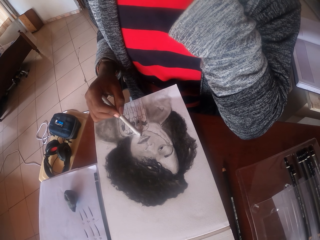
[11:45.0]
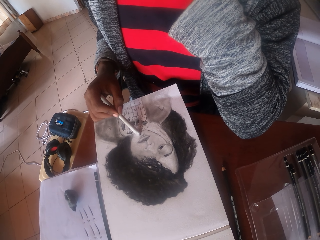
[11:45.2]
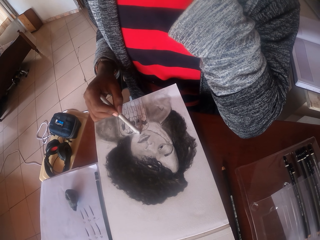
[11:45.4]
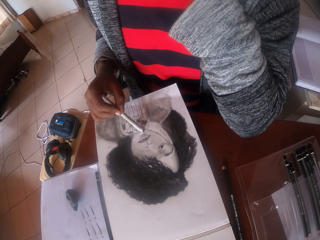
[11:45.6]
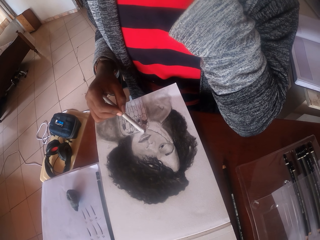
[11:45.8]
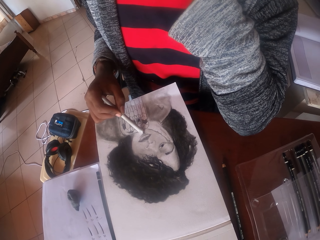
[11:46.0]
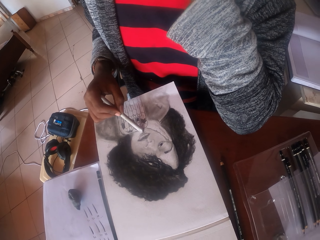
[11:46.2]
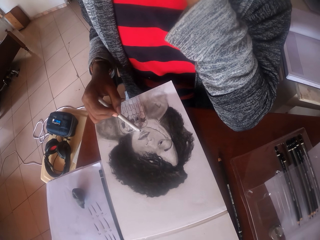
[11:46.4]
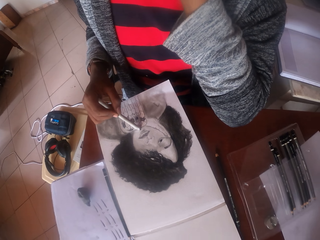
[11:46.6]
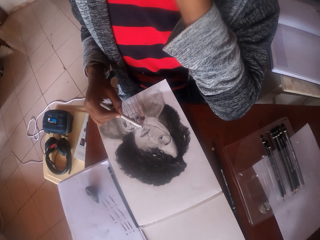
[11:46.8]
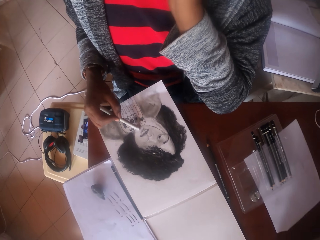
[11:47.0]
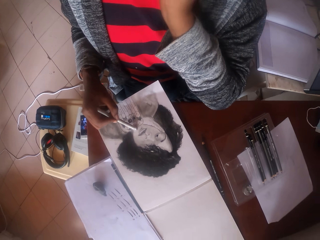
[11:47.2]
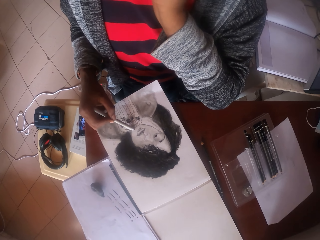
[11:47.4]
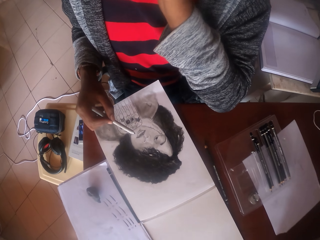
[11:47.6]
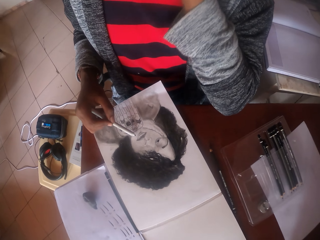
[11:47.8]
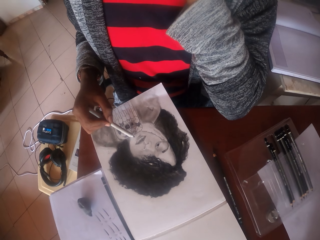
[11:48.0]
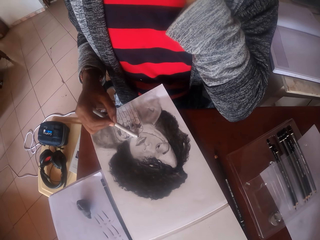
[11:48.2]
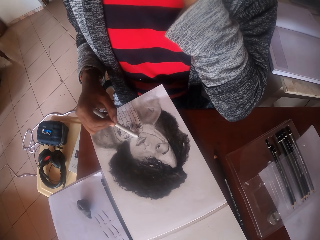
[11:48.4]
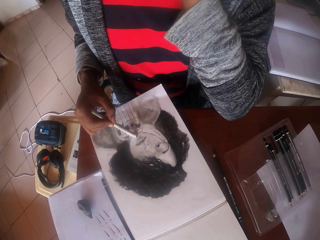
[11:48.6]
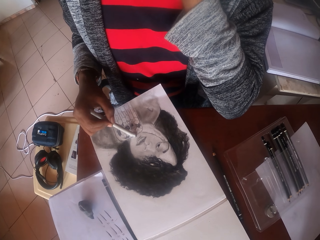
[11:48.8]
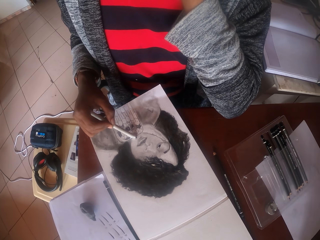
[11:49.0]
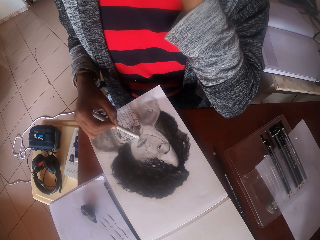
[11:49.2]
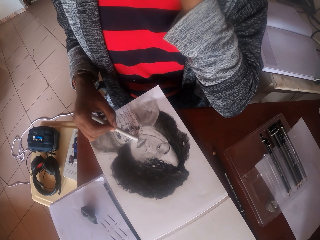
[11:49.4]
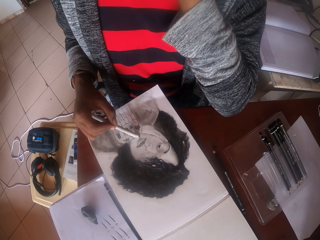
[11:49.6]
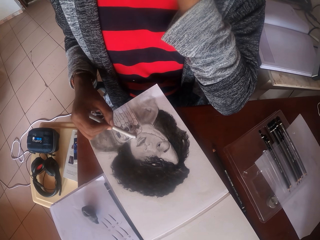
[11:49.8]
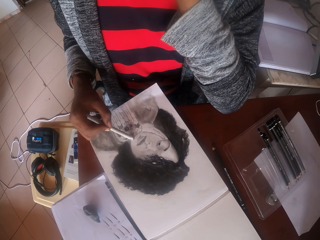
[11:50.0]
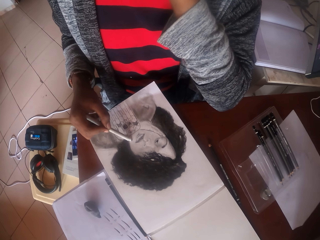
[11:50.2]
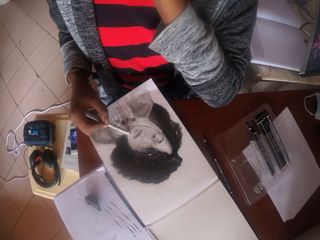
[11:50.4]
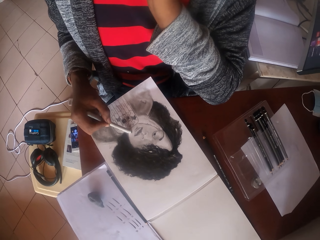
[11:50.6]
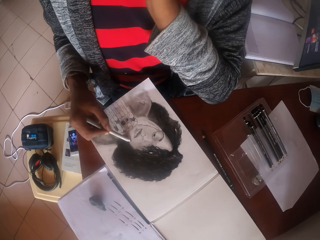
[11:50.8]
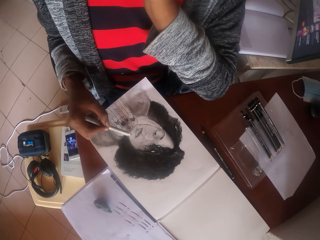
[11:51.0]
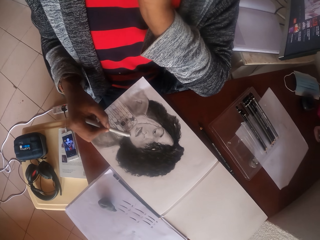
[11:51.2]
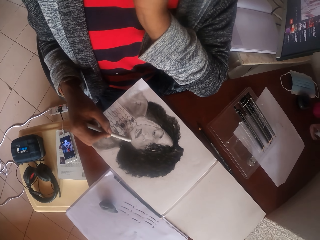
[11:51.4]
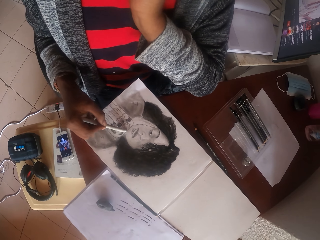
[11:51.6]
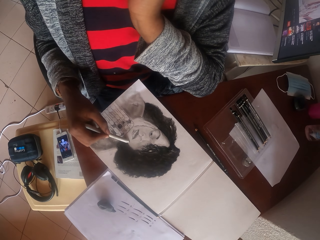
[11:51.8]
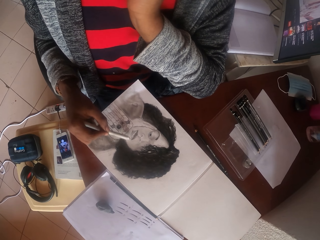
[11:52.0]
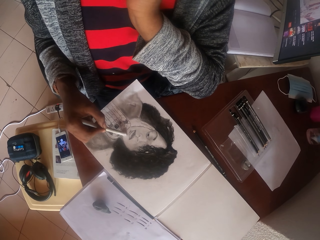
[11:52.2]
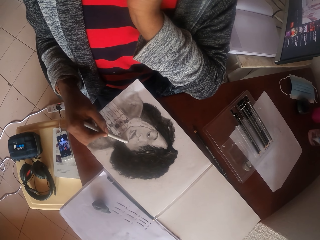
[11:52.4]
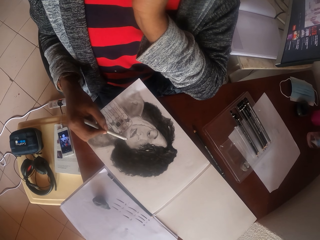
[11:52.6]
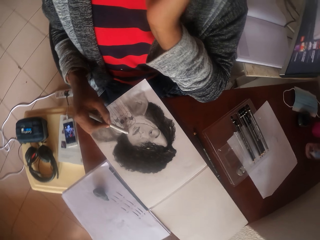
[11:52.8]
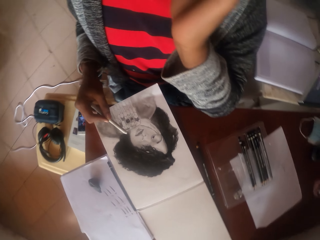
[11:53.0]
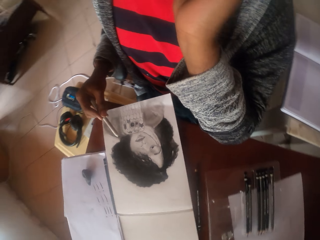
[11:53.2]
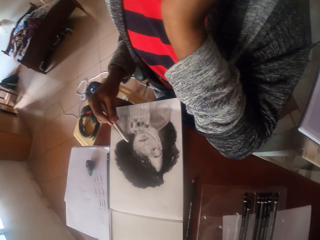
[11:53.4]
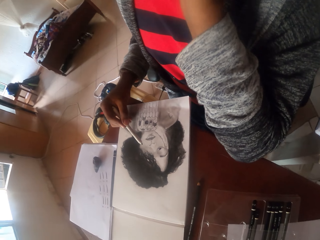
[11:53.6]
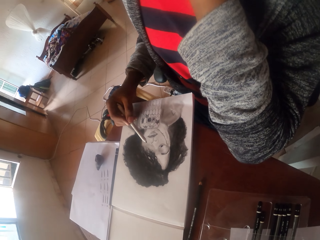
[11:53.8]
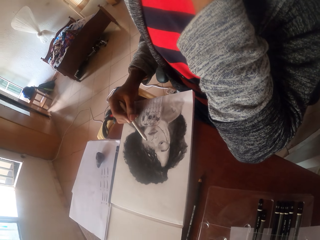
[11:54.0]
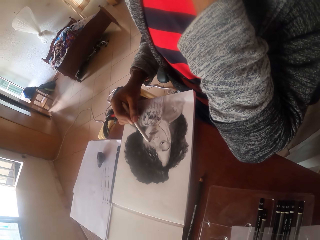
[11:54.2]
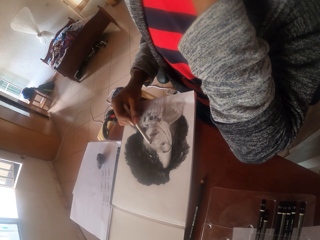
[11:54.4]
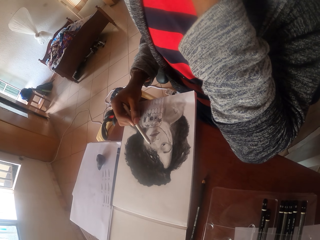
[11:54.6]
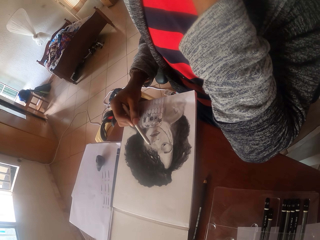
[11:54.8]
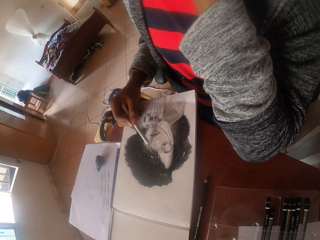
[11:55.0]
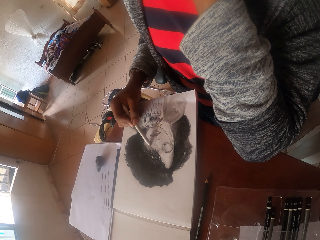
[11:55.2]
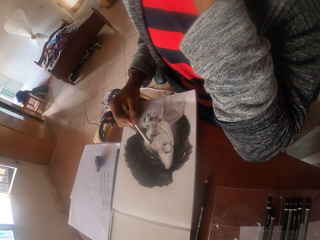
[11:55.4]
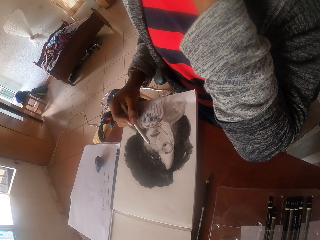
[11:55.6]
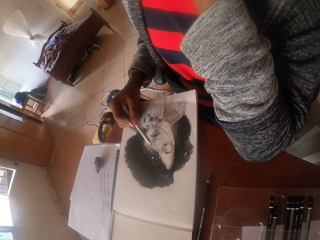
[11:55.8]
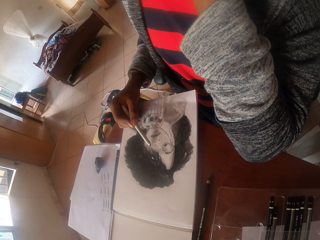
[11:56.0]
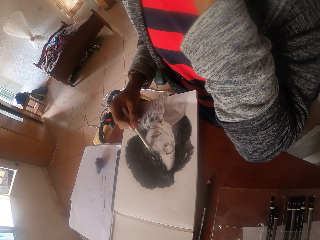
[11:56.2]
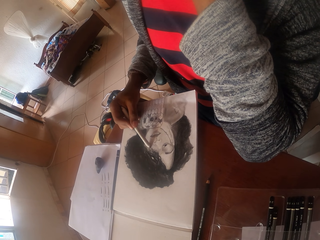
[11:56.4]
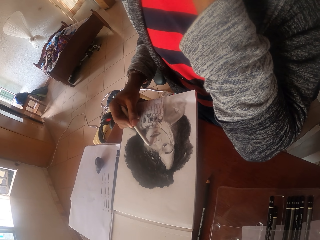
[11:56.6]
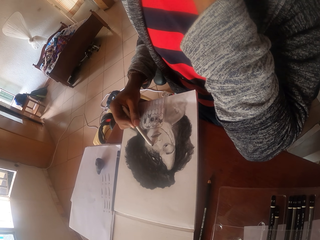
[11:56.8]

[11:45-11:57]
The camera wearer looks around.

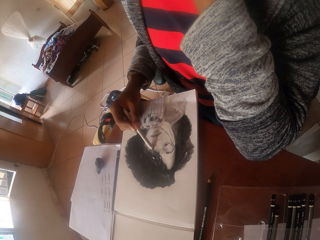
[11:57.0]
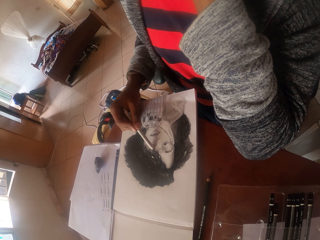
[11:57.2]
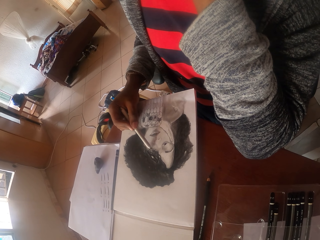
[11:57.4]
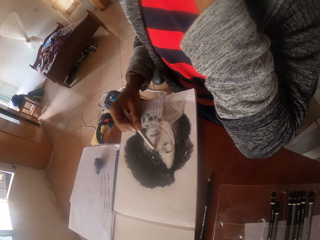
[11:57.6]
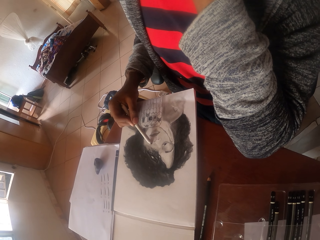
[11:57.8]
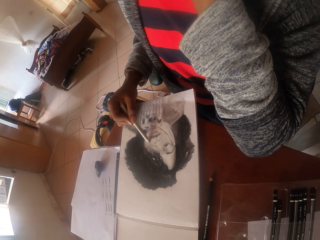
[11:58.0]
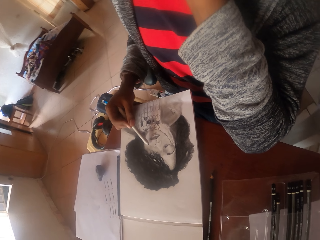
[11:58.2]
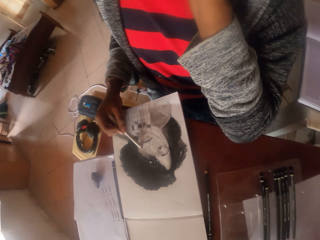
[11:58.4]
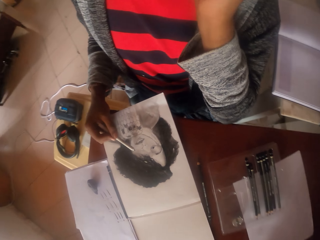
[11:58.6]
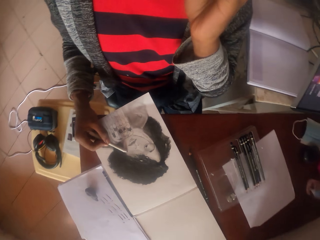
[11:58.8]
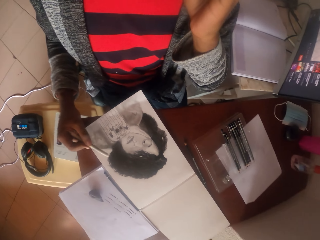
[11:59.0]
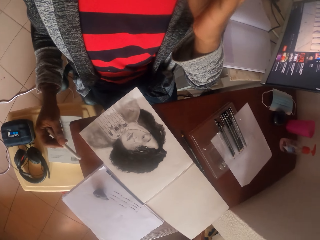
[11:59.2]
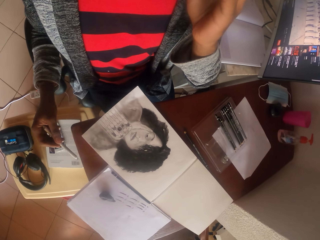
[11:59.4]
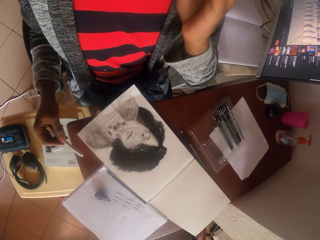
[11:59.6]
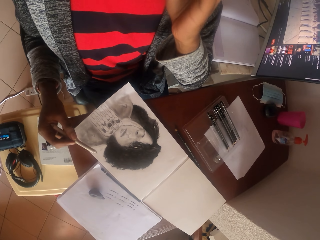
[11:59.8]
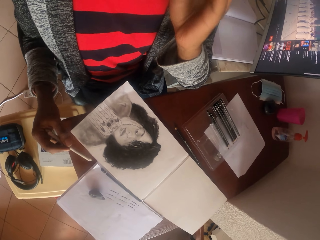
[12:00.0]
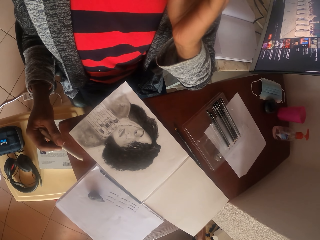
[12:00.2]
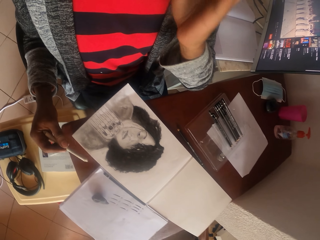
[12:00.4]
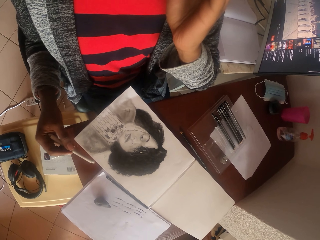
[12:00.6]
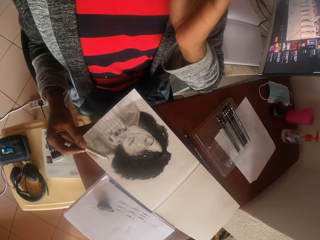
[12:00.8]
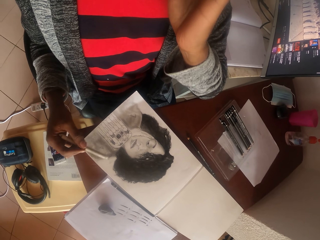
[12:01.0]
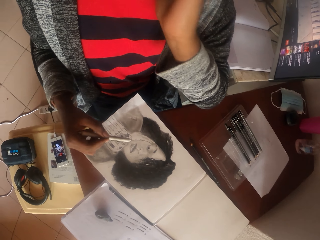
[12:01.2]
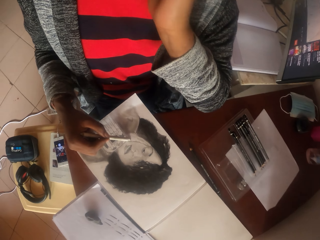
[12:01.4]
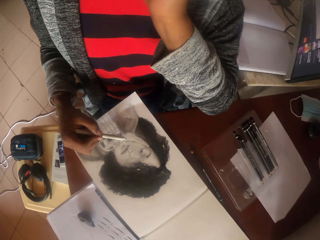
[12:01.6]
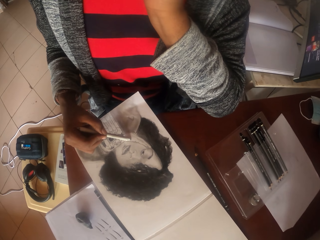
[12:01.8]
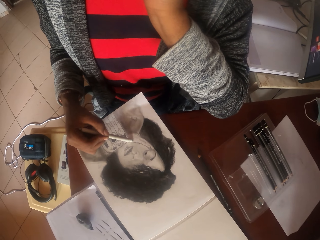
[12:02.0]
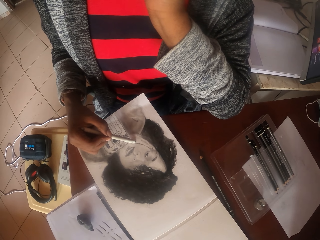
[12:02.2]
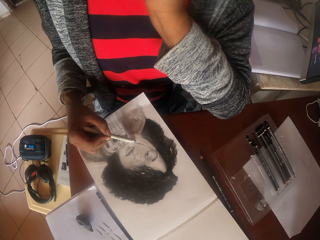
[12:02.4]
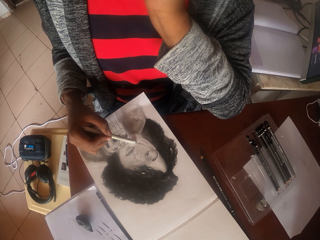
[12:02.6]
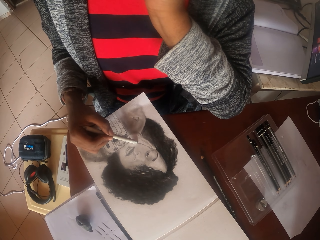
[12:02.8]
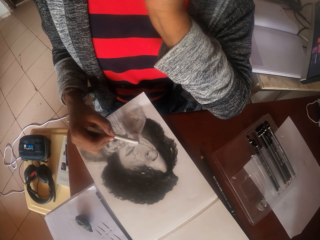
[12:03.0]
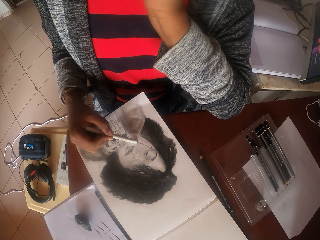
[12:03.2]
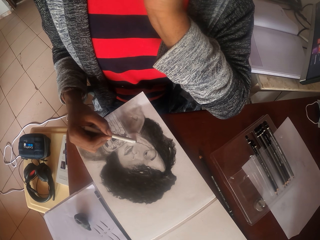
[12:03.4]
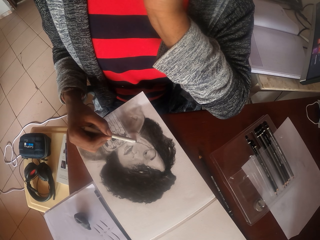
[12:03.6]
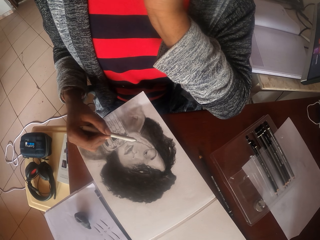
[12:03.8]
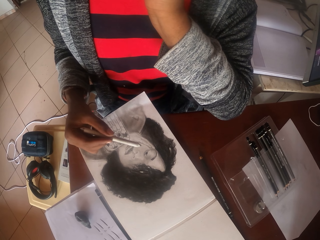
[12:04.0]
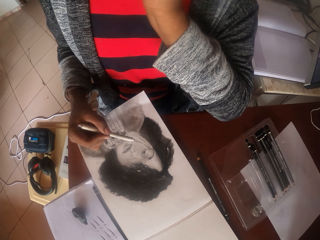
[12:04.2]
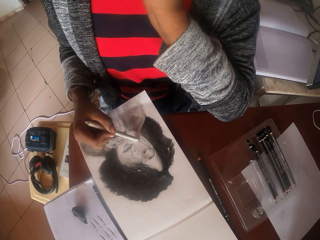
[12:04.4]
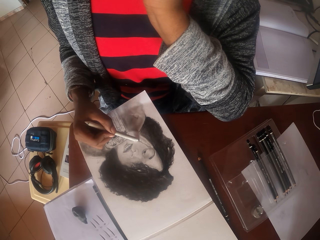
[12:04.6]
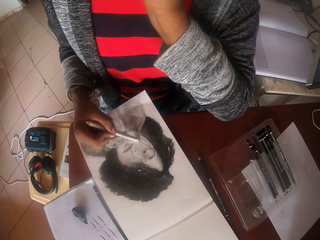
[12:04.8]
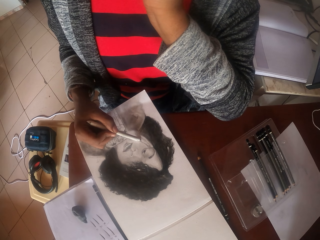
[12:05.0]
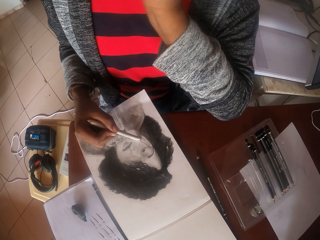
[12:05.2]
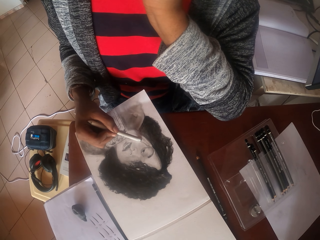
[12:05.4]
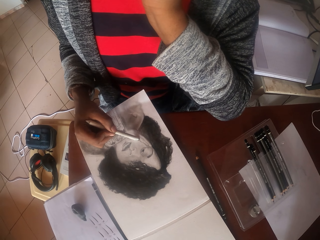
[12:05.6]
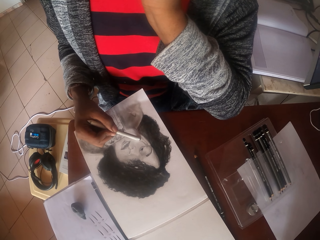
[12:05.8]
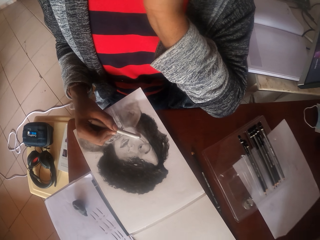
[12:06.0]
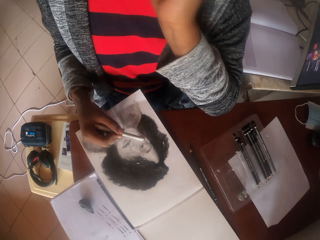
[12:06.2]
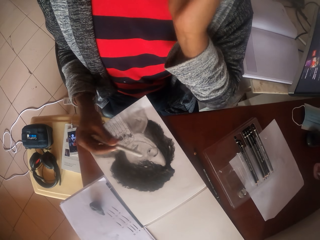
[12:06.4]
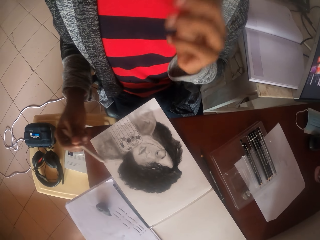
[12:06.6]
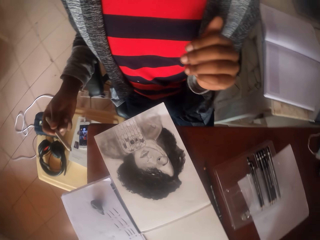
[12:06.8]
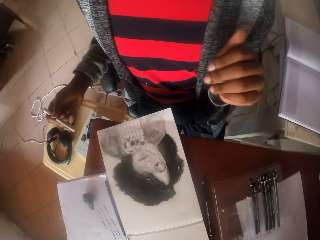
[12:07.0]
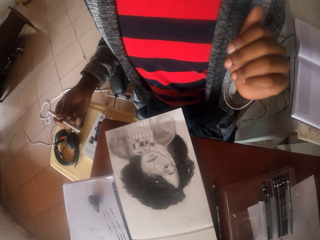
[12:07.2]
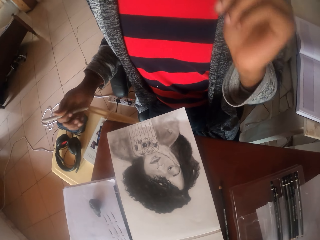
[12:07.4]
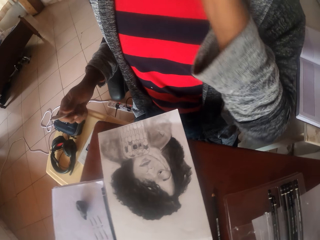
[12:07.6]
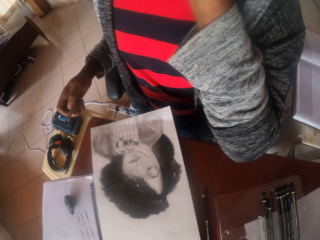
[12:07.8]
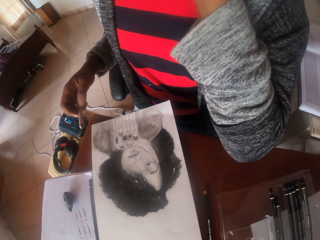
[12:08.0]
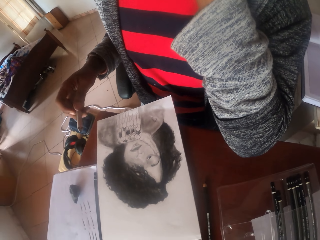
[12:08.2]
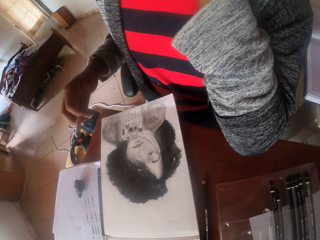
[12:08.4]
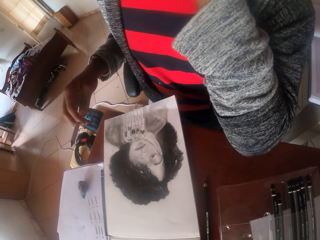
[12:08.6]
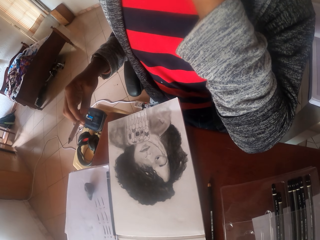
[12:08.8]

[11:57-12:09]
The camera wearer looks at the drawing. They color the drawing. They draw on a paper with a pen. They stare at the drawing.
